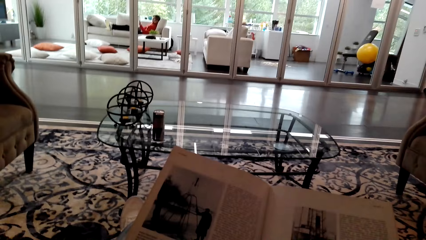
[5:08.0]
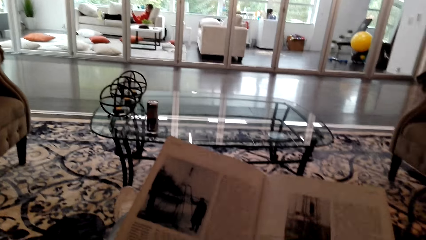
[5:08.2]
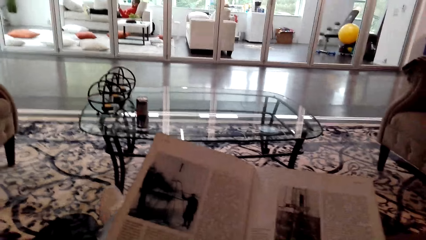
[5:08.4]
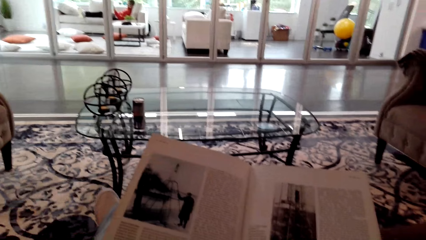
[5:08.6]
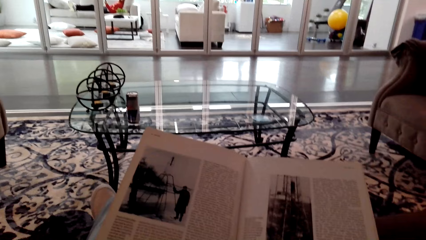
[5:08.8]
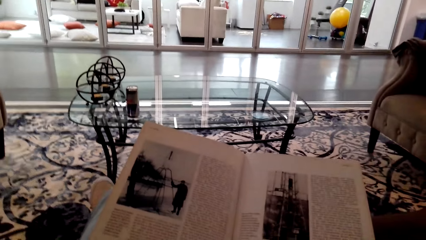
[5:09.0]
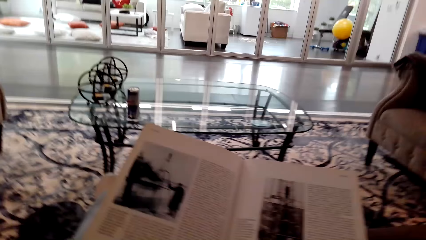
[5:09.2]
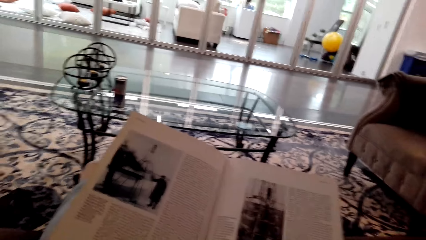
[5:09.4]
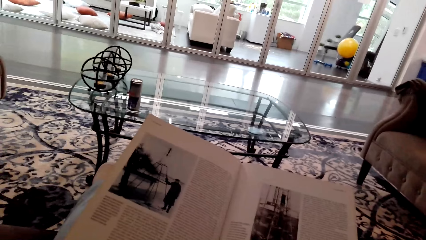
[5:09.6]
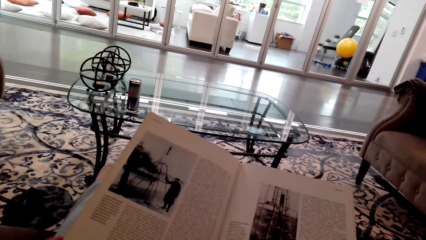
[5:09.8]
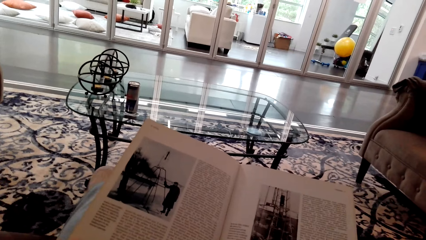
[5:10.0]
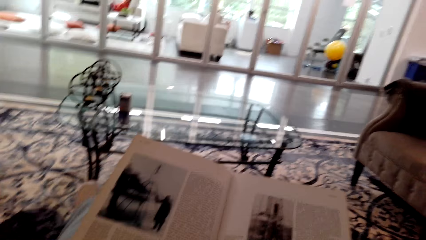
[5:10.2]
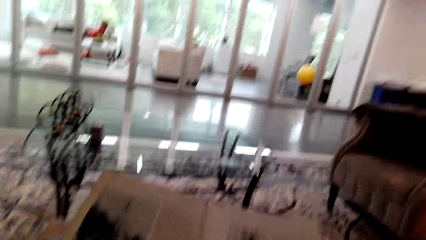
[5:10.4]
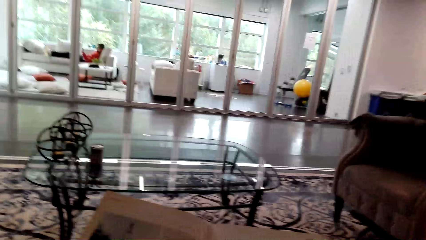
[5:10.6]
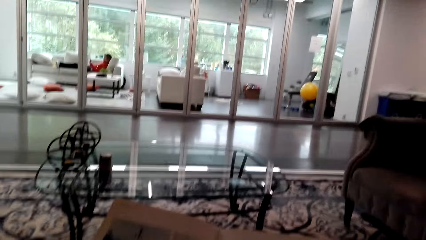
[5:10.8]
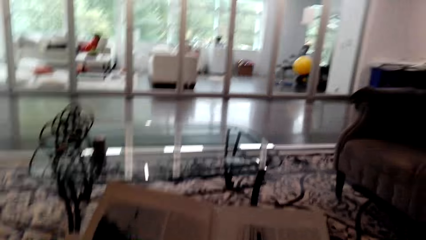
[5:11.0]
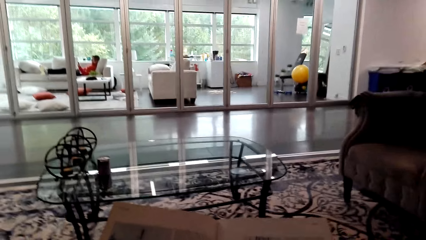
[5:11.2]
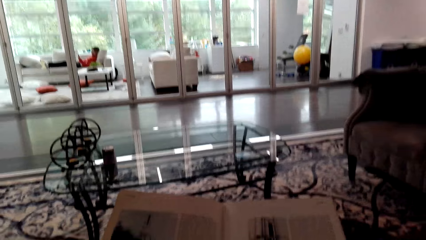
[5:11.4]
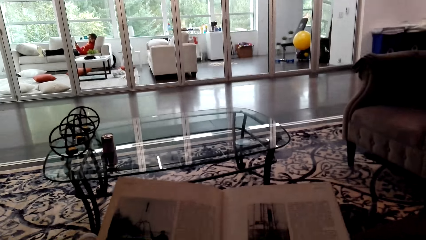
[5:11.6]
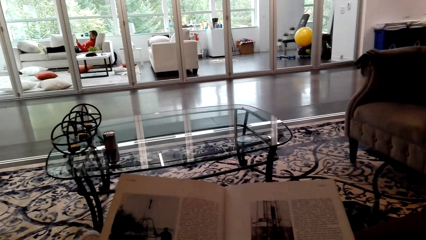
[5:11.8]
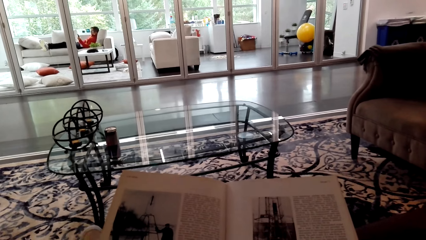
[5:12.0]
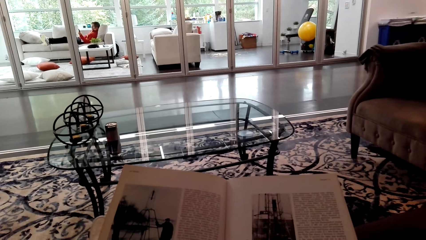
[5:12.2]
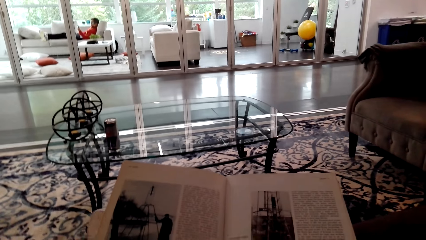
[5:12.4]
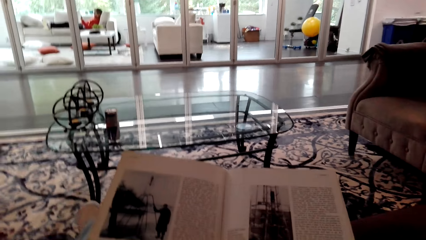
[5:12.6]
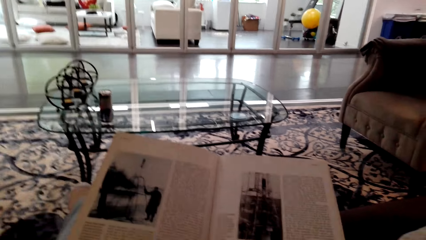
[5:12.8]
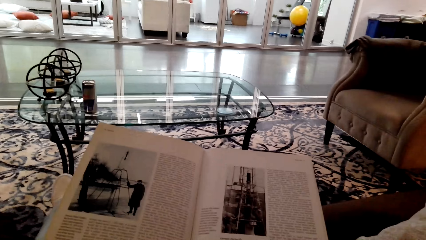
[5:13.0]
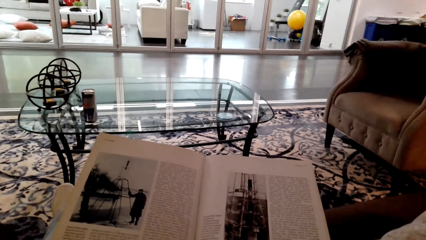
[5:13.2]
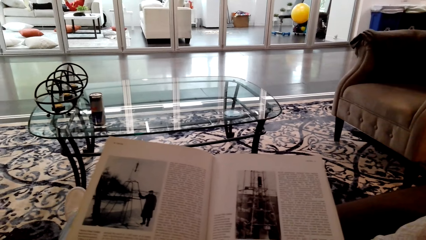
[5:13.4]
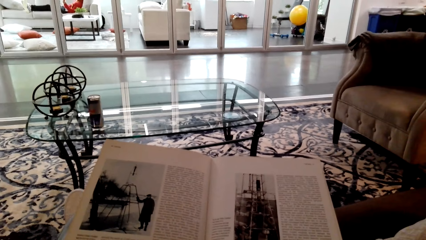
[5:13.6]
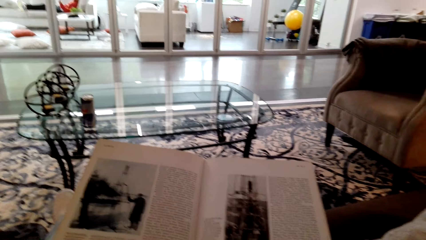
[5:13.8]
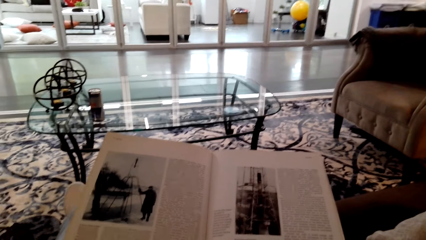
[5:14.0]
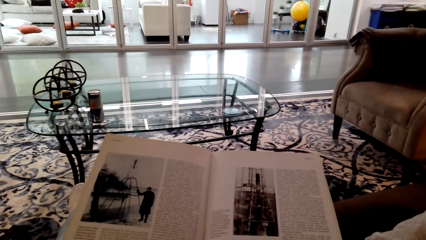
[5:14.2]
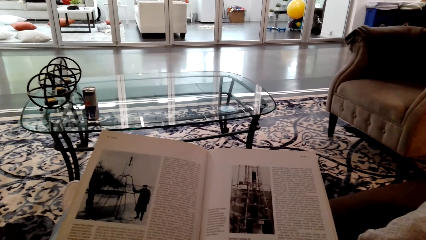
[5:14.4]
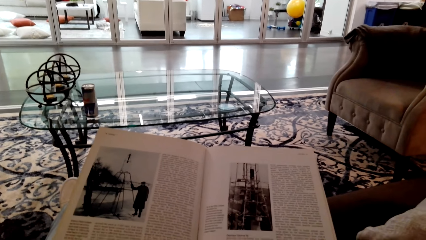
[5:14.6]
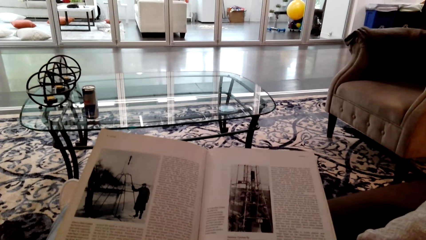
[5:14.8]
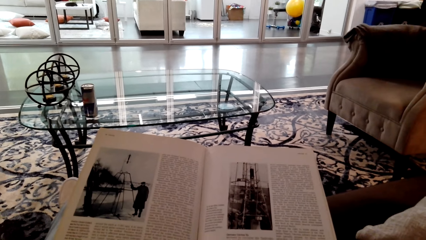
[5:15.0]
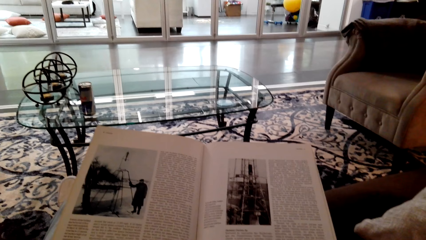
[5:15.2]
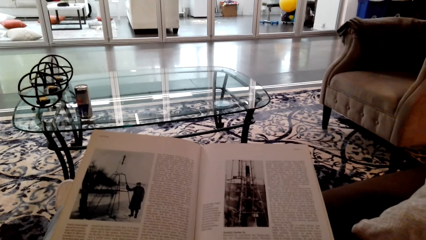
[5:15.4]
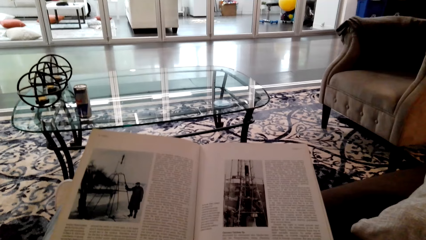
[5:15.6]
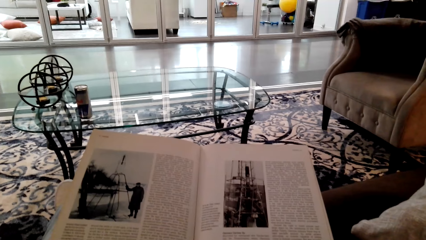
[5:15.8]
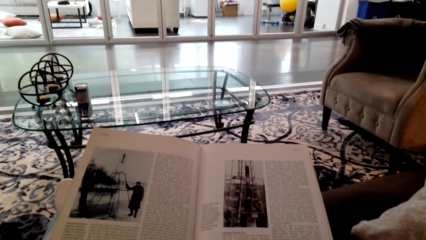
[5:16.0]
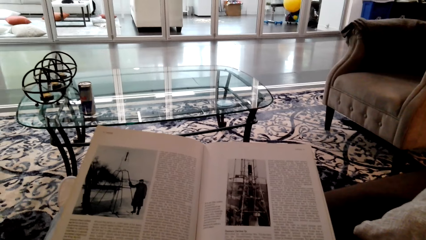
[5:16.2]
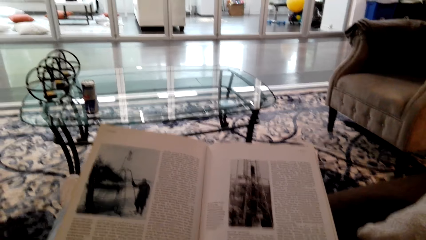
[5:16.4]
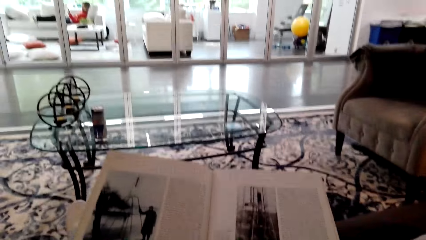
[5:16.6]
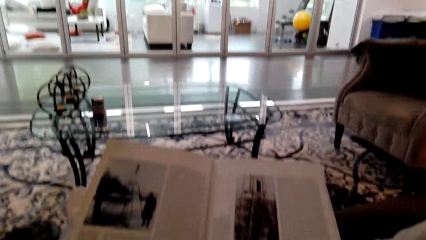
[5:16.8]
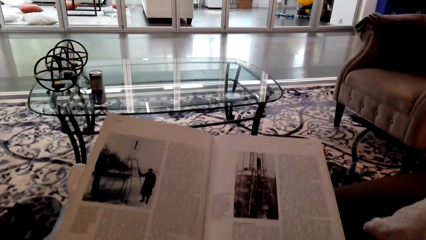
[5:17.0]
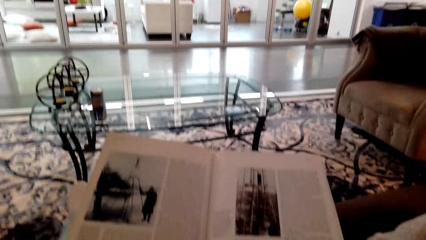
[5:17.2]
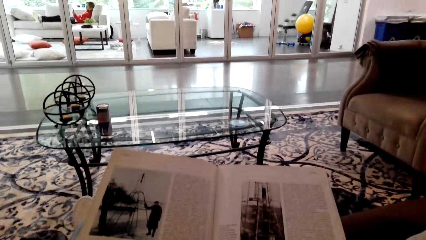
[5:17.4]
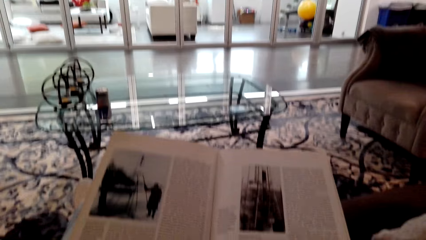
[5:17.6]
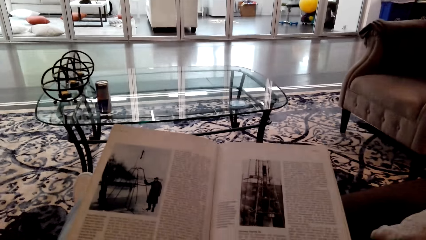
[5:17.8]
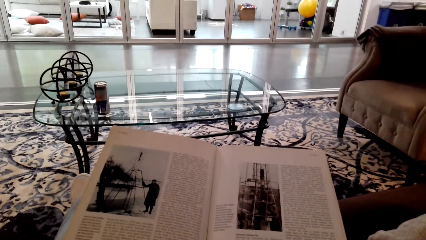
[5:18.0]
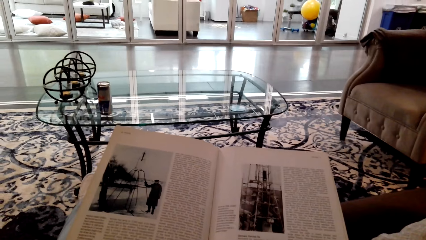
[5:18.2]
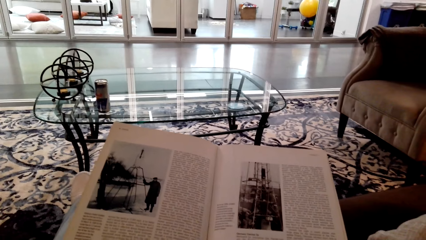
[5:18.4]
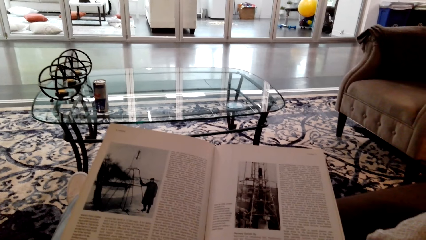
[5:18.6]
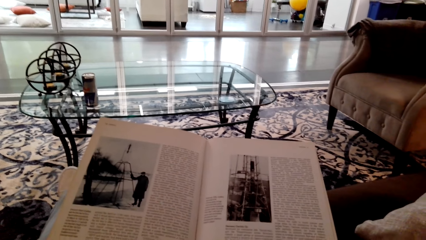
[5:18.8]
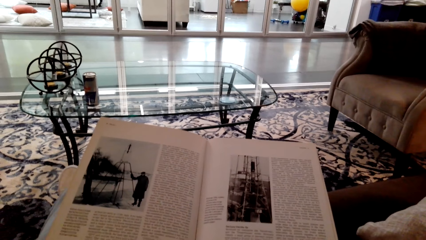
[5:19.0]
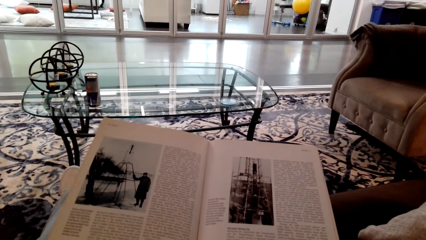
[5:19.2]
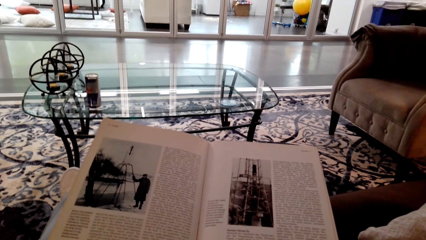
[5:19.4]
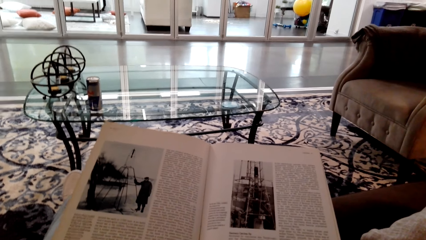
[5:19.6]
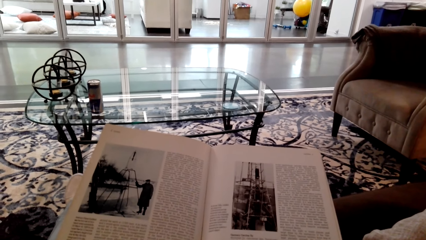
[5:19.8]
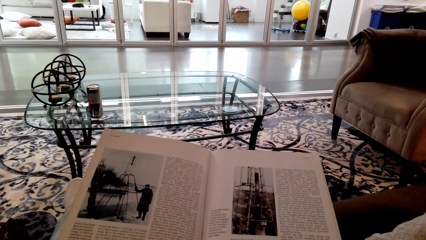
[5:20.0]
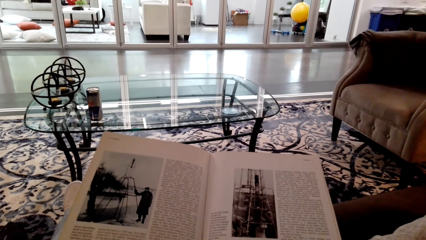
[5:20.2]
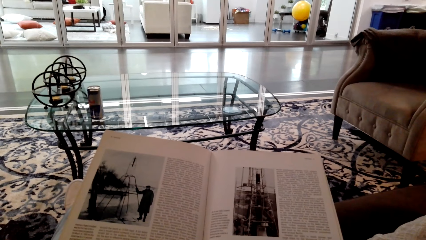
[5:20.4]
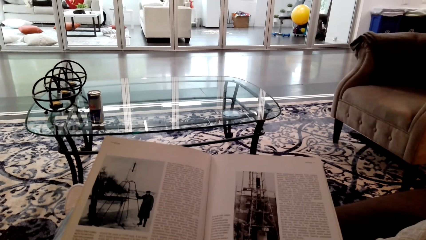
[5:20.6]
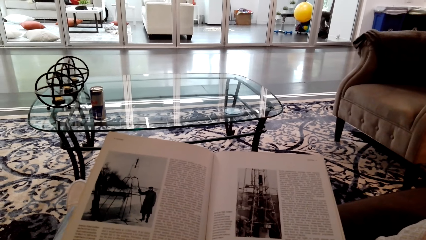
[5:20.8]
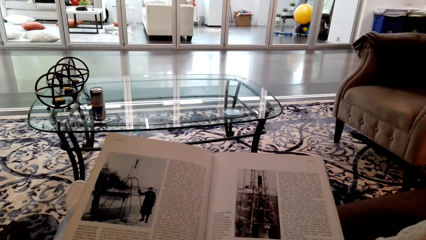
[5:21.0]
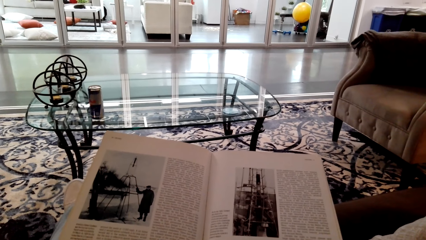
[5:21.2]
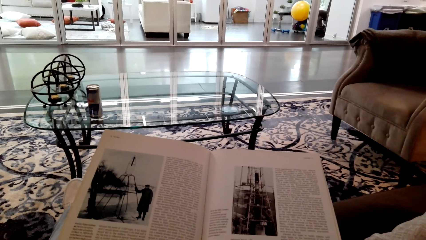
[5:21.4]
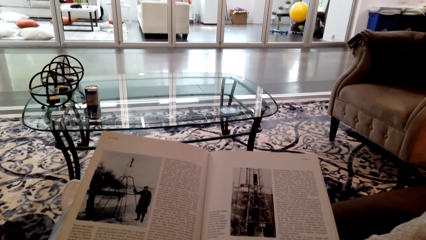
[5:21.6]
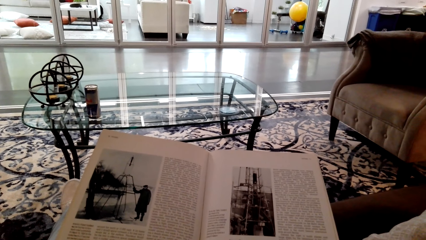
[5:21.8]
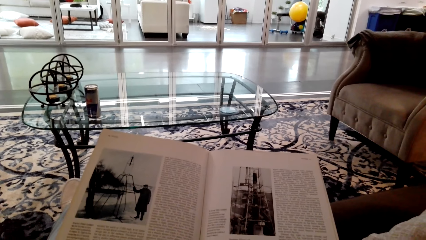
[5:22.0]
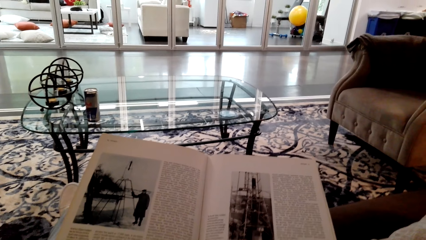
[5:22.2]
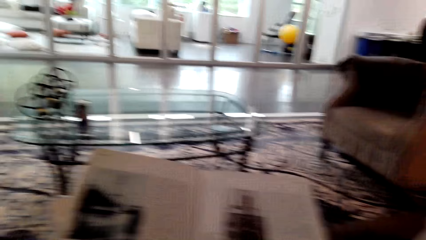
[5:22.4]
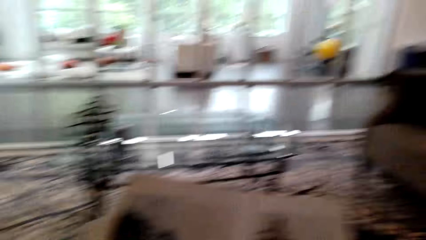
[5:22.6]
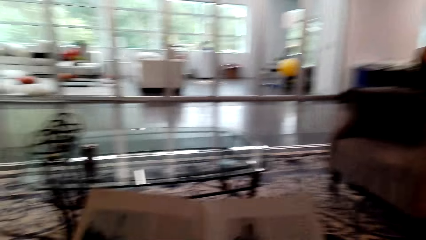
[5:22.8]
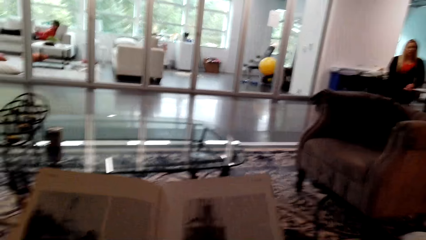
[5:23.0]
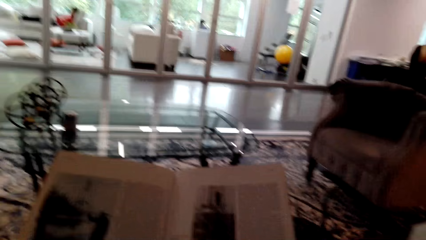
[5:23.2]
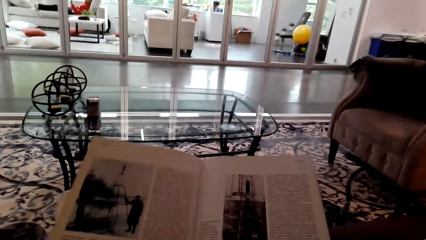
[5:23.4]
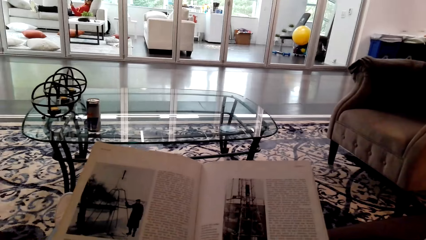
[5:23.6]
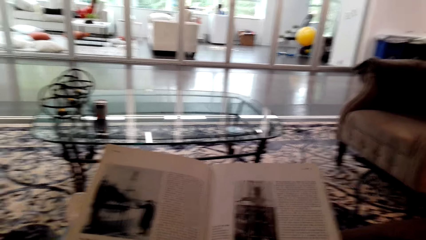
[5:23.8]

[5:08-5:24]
The camera wearer talks. A woman talks. The camera wearer talks.
